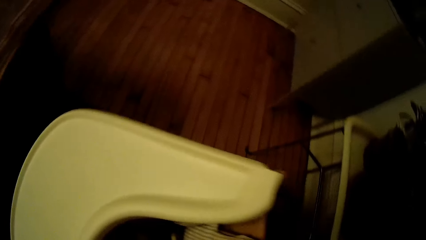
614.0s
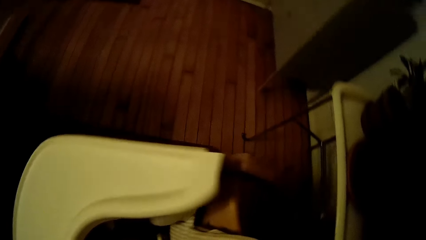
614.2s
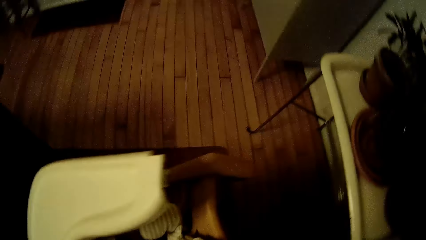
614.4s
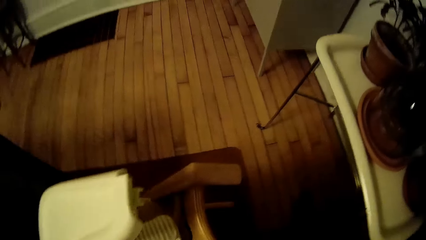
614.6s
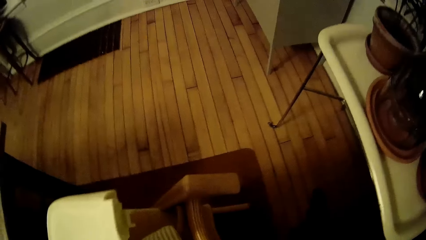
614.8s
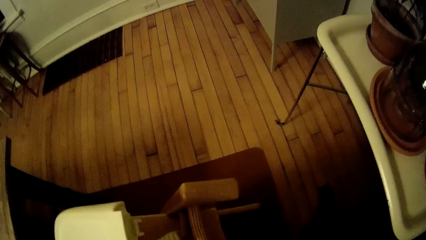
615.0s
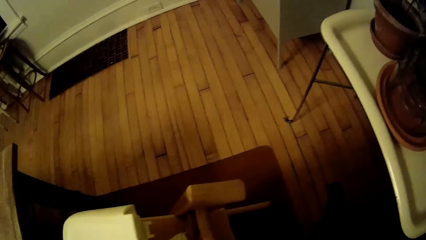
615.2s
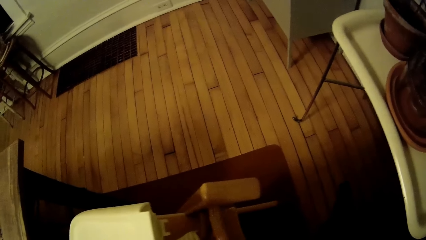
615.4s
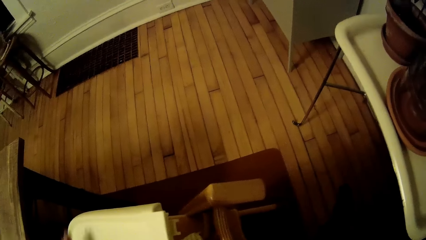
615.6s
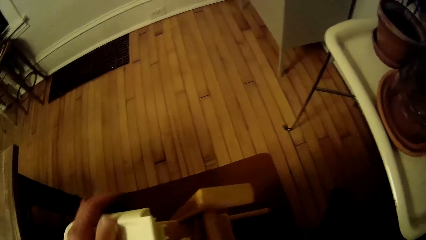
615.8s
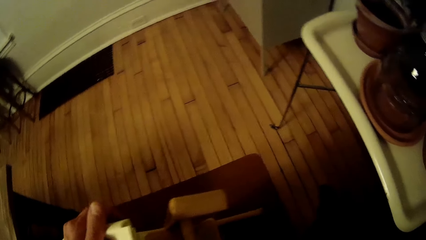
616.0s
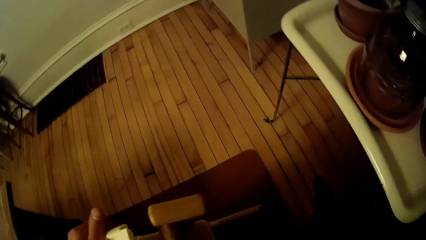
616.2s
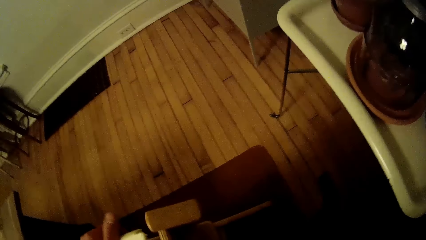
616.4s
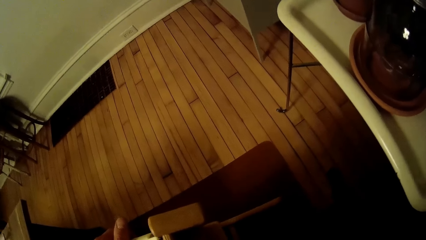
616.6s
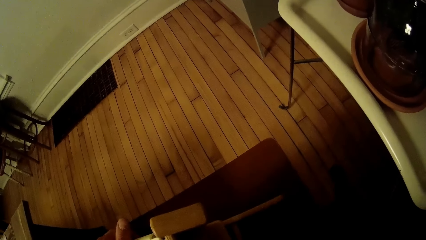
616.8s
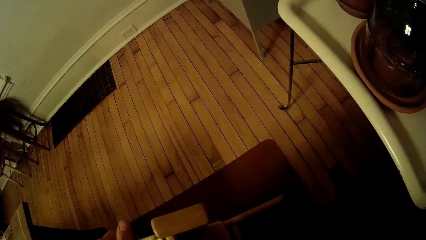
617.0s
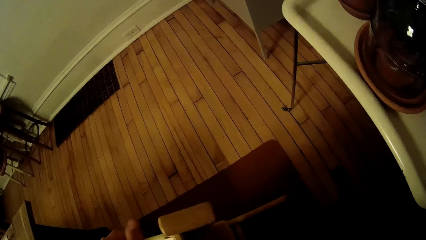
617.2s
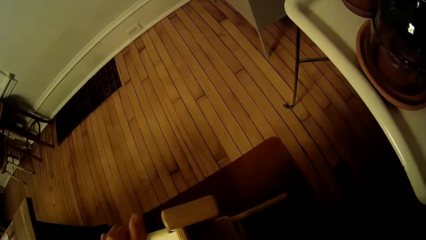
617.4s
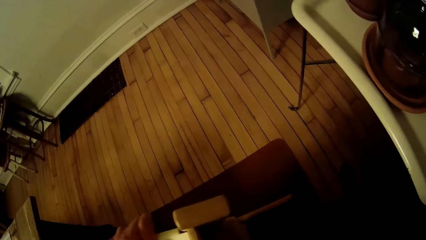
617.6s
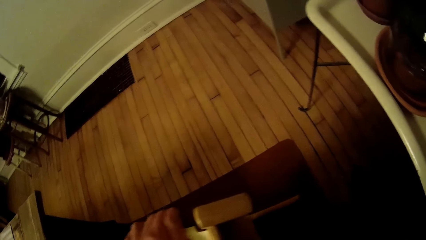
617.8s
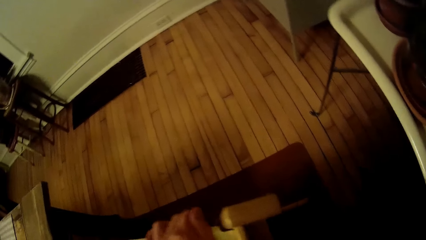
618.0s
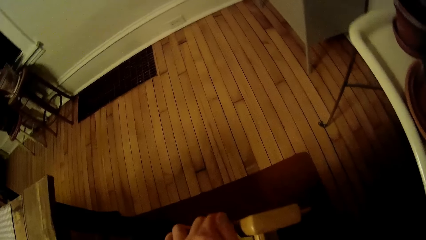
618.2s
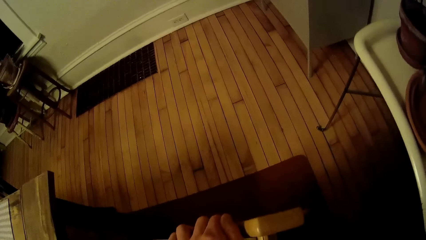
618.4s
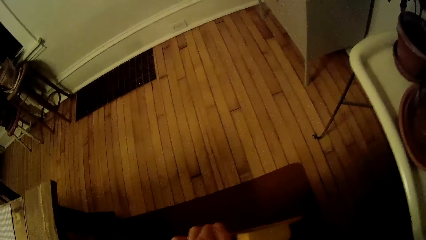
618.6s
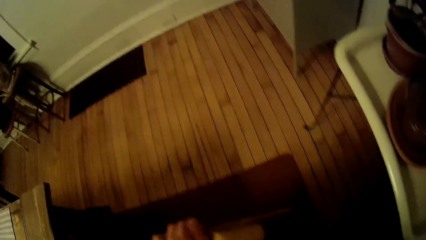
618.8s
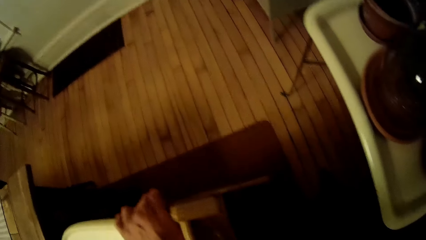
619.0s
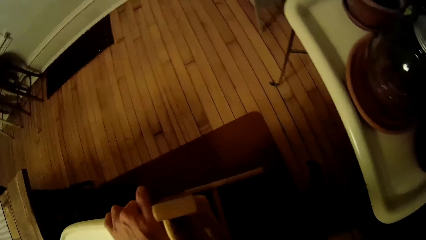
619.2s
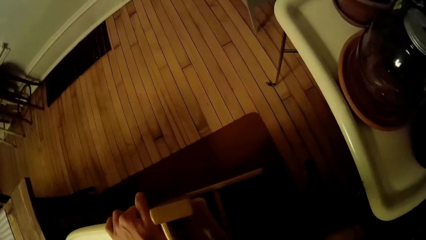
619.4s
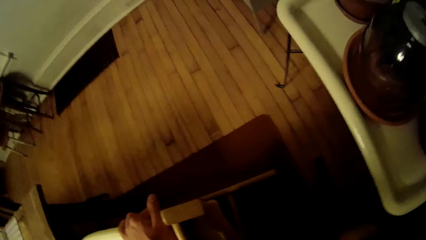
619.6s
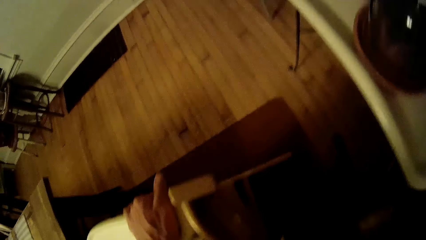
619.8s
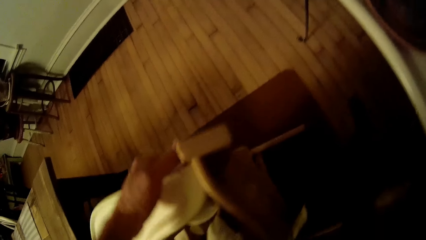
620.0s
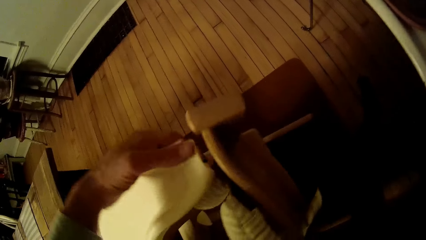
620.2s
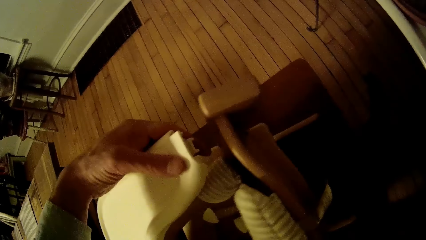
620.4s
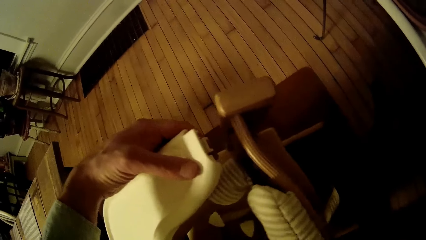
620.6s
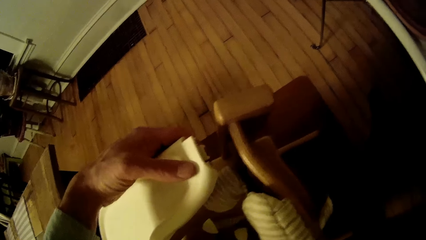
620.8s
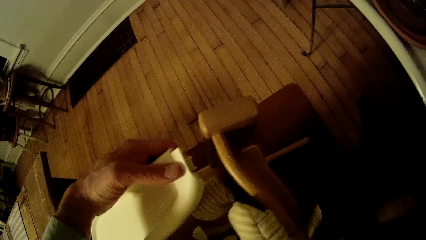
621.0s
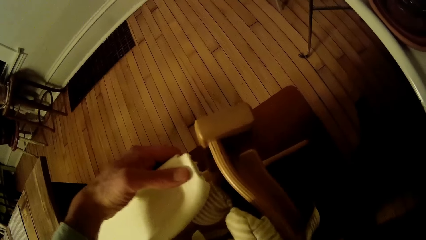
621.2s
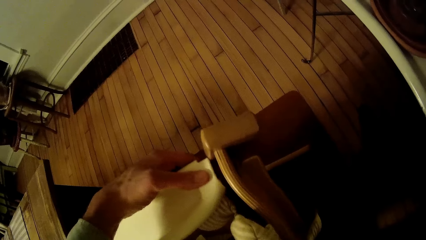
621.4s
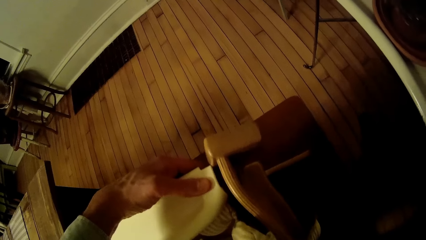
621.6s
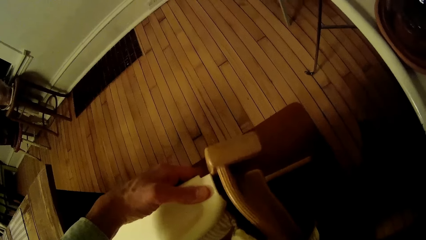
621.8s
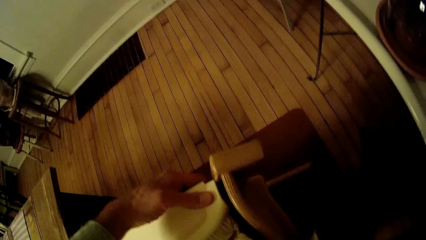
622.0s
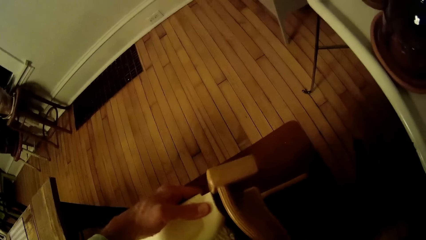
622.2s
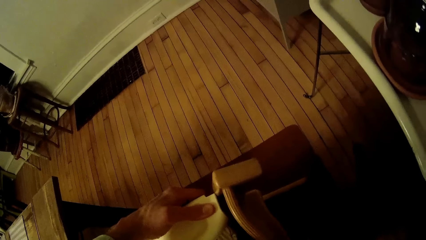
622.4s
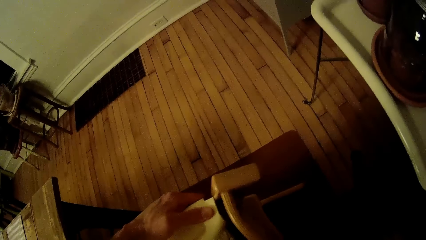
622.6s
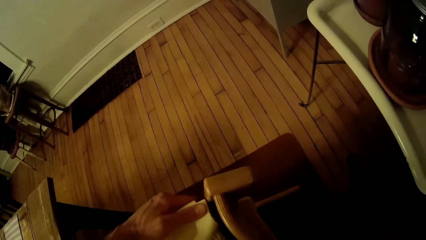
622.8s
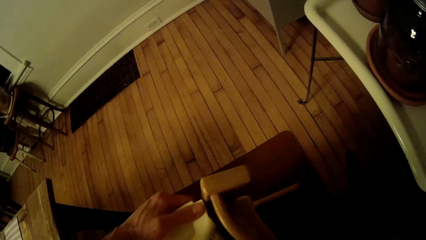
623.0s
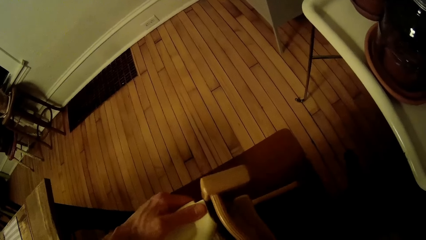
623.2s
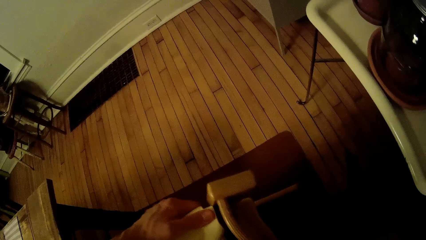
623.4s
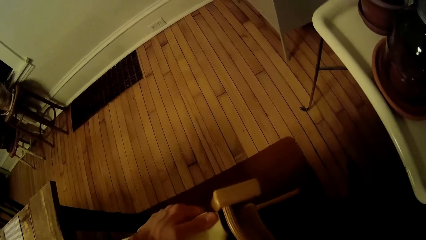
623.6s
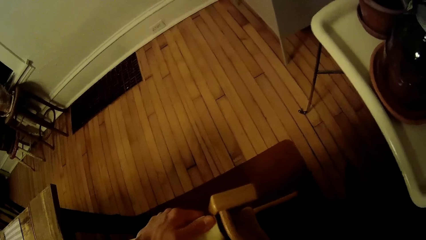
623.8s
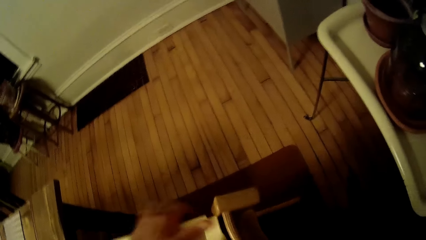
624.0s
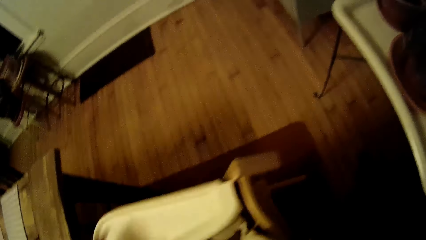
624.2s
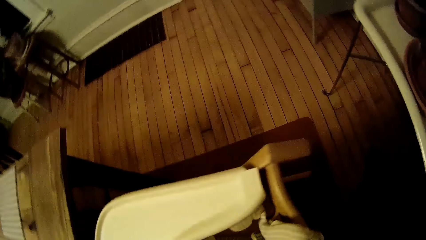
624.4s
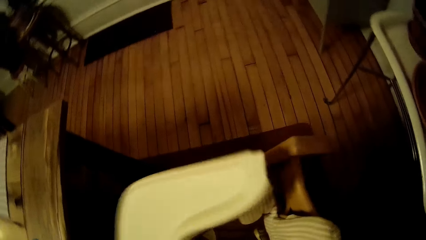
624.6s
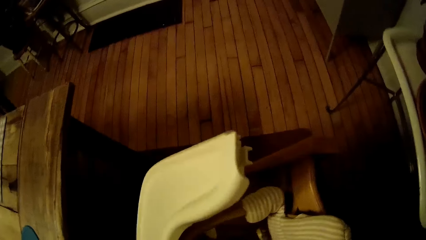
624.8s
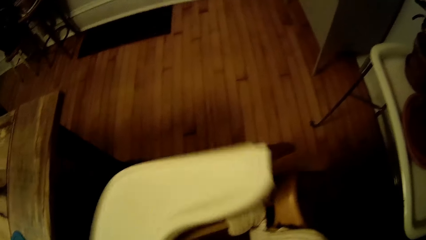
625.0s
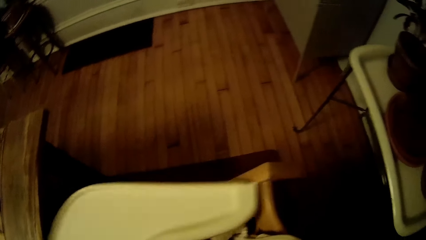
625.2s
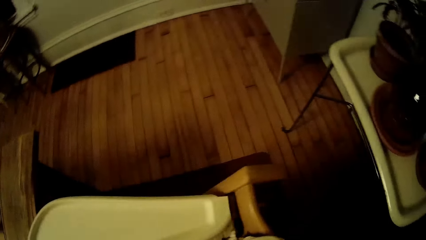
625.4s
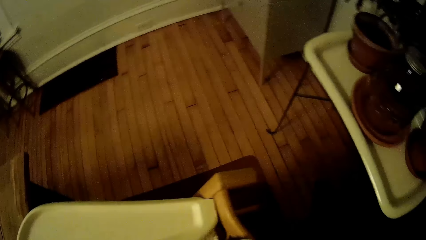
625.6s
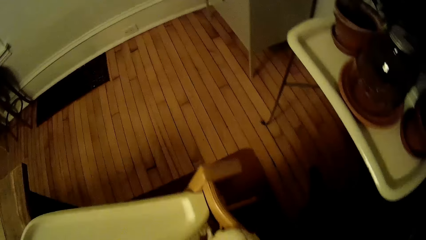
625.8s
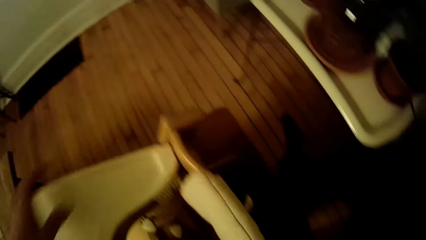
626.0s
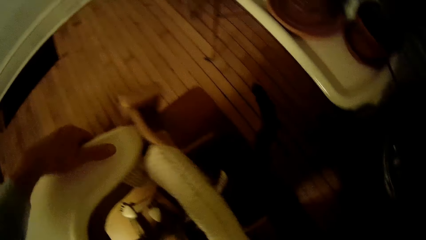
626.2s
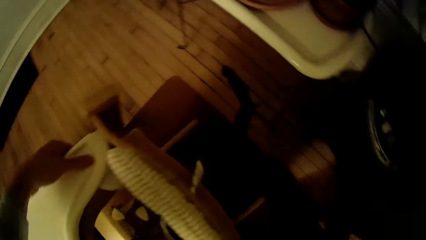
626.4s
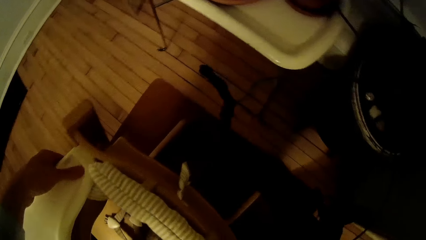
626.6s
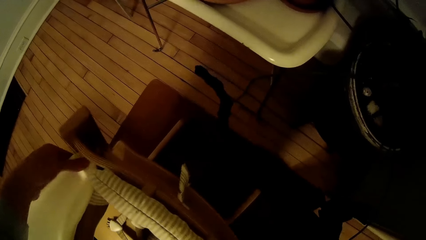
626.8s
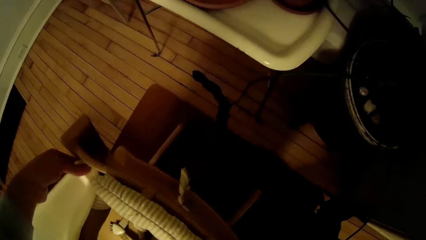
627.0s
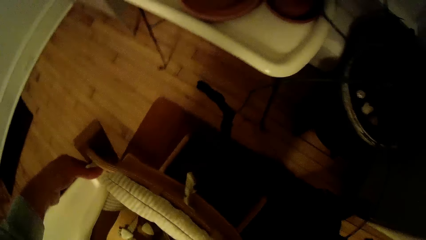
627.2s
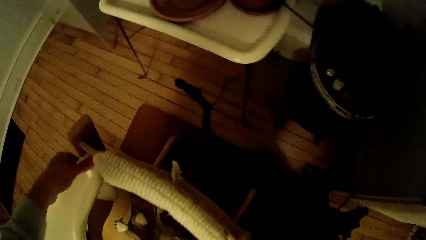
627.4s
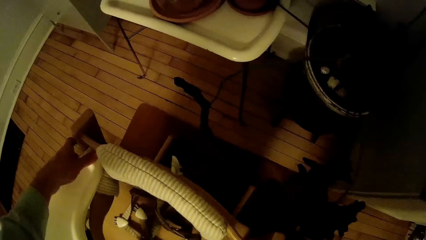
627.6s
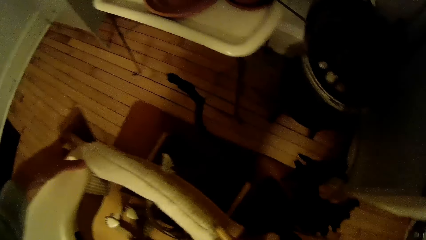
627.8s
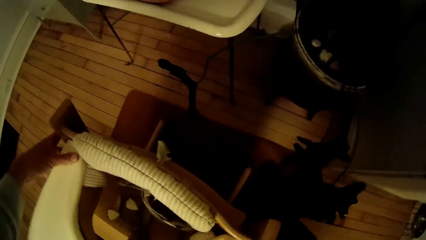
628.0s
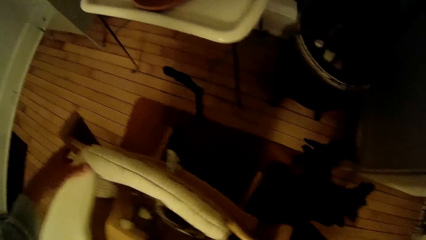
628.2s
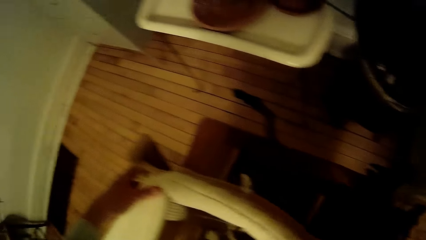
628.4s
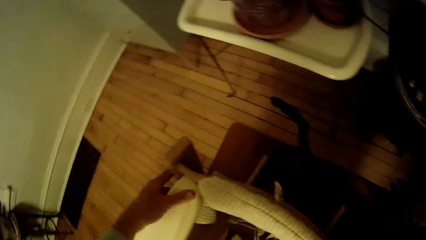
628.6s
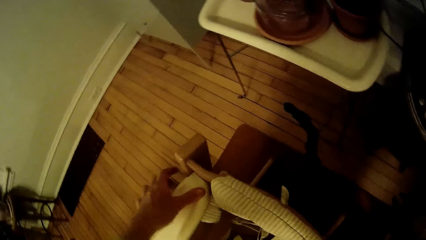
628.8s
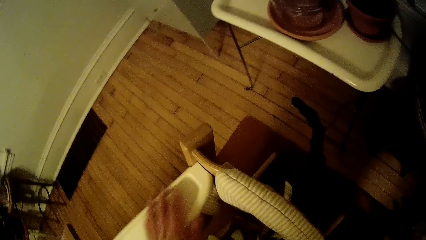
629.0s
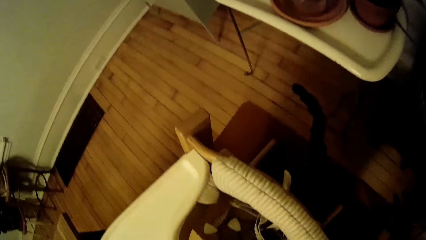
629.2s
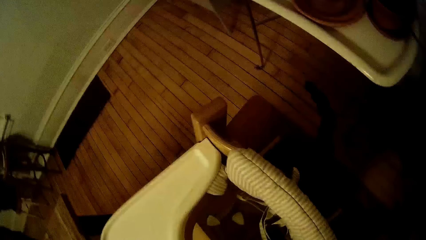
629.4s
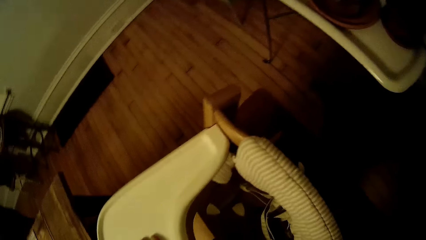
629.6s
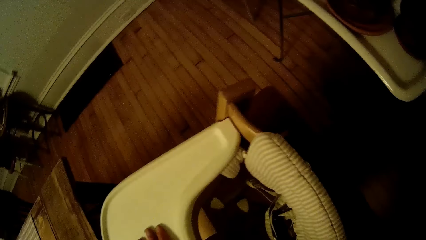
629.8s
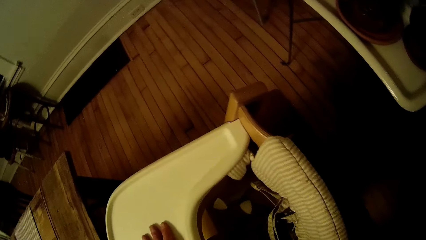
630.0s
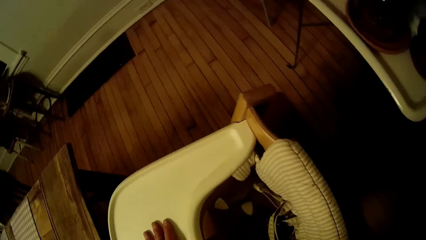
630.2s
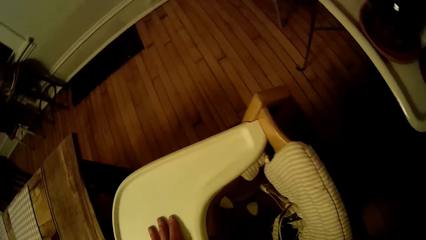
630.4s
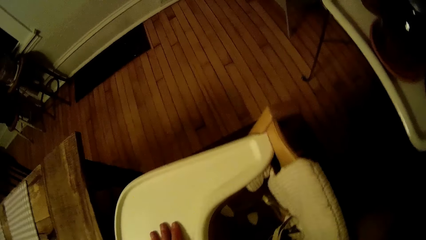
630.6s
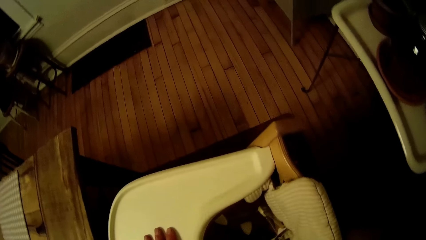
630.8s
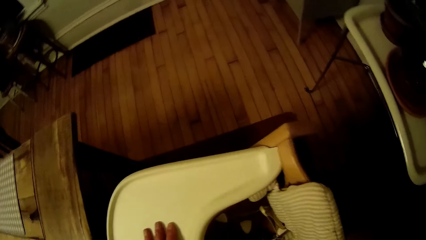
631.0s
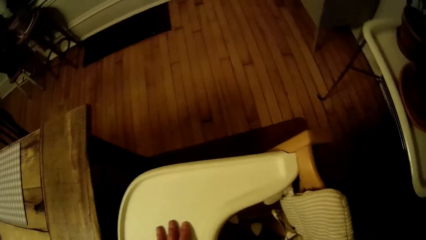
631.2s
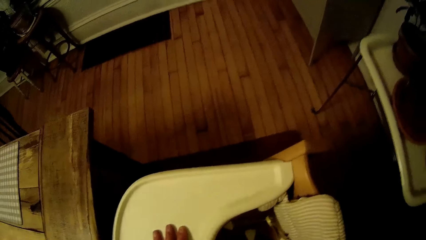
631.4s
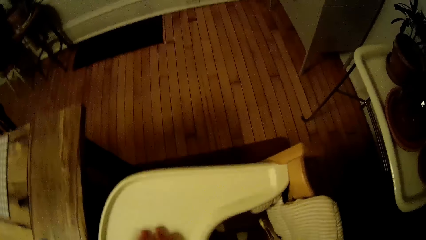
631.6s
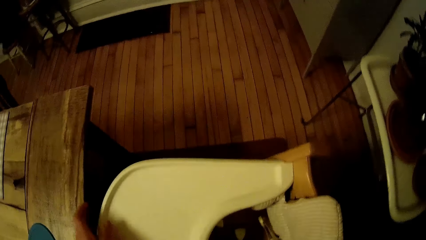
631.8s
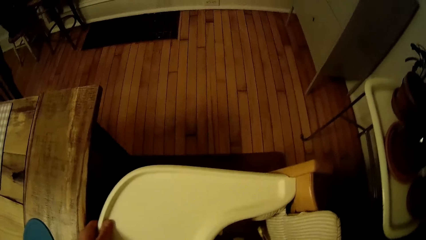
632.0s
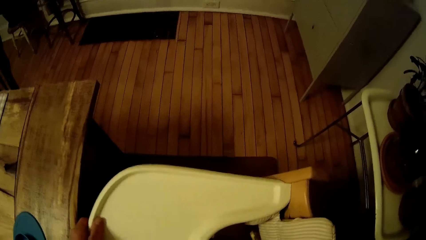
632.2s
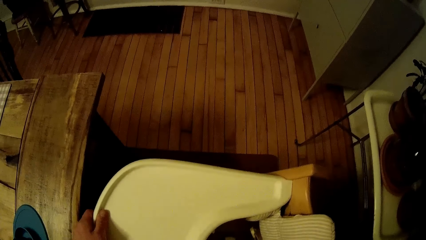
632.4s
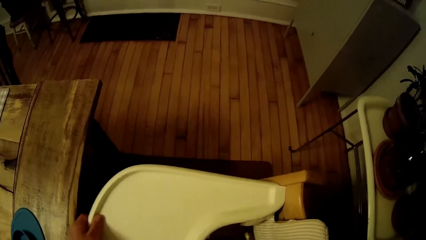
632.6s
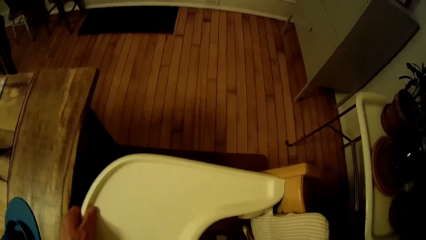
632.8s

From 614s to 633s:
The camera wearer adjusts the removable tray on the baby high chair. He holds the hand rest with both hands. He fixes the hand rest in the joint of the chair with his left hand. He fixes it again. He tightens the hand rest in the joint of the chair with his left hand.
